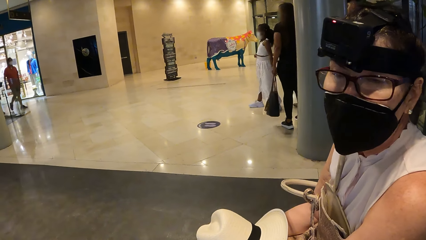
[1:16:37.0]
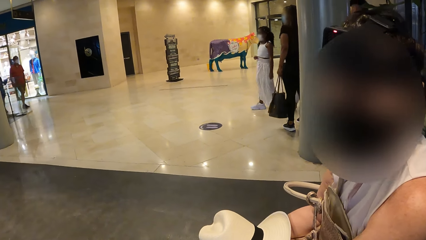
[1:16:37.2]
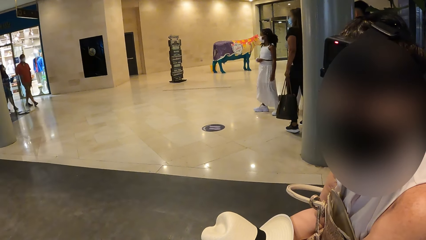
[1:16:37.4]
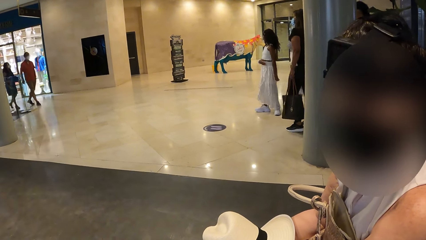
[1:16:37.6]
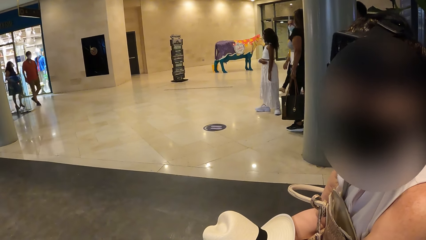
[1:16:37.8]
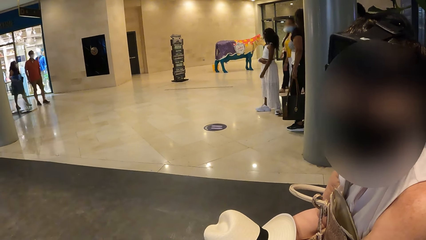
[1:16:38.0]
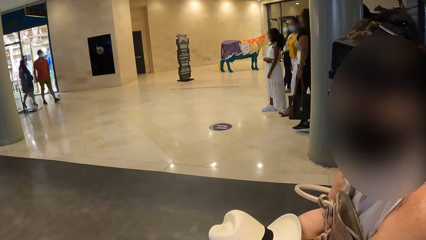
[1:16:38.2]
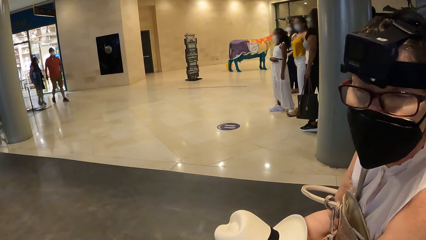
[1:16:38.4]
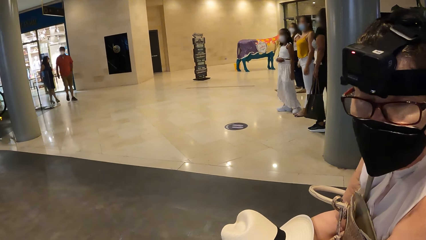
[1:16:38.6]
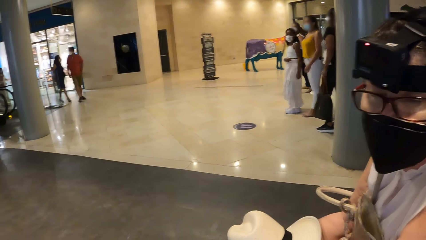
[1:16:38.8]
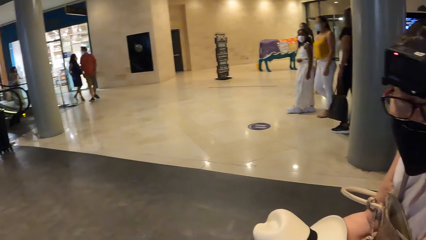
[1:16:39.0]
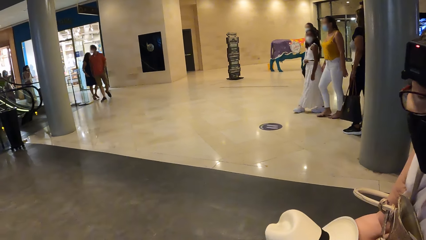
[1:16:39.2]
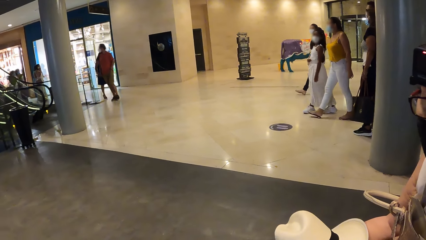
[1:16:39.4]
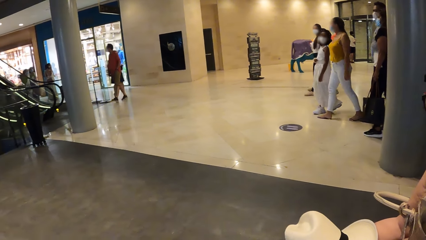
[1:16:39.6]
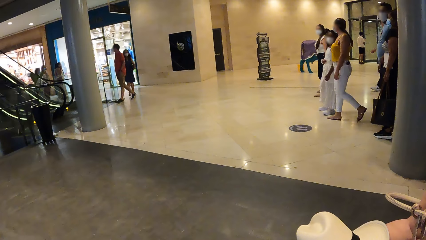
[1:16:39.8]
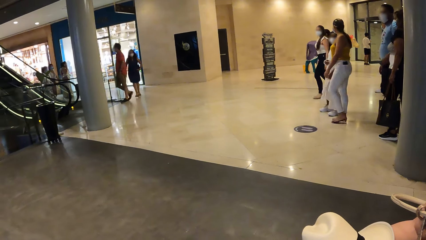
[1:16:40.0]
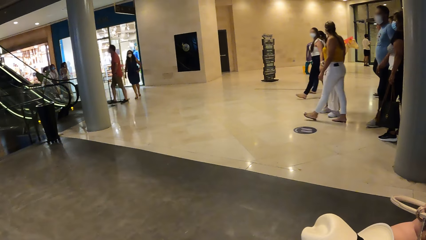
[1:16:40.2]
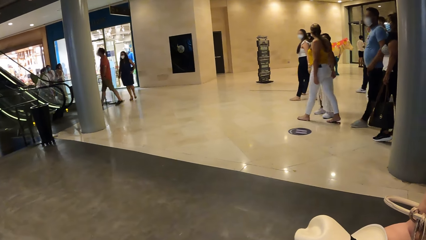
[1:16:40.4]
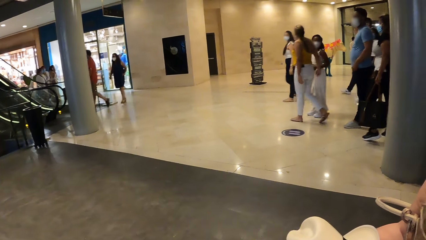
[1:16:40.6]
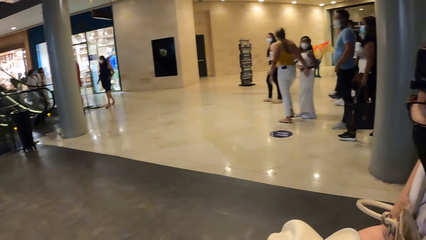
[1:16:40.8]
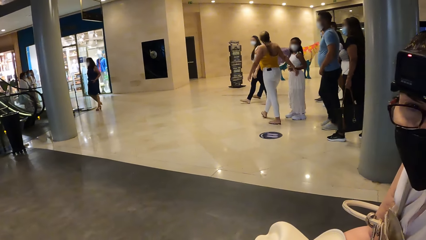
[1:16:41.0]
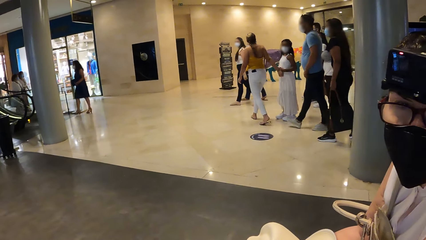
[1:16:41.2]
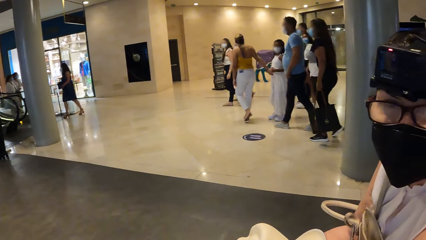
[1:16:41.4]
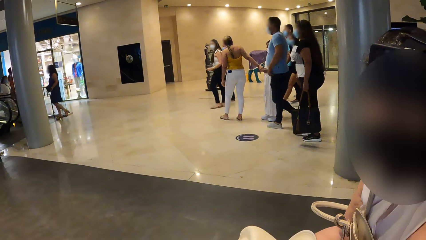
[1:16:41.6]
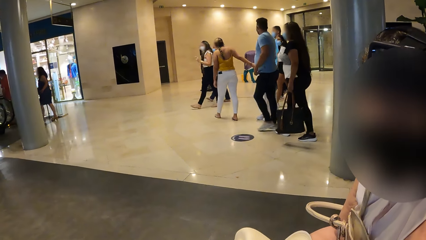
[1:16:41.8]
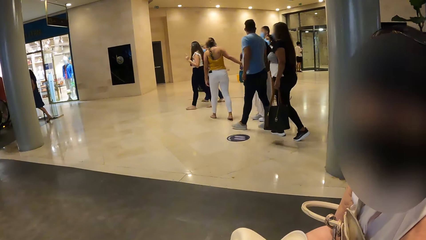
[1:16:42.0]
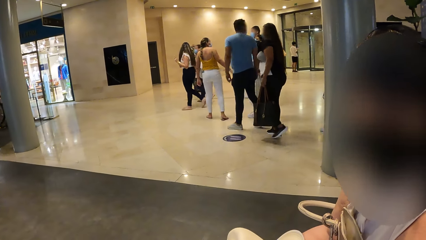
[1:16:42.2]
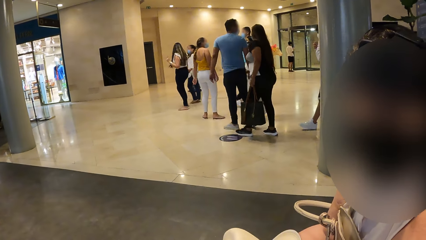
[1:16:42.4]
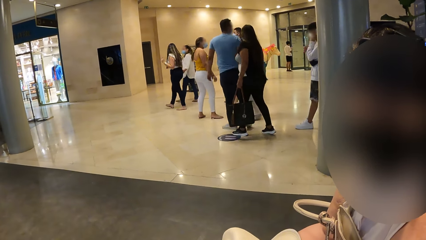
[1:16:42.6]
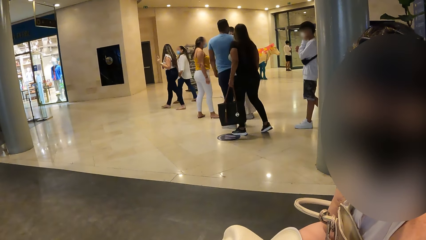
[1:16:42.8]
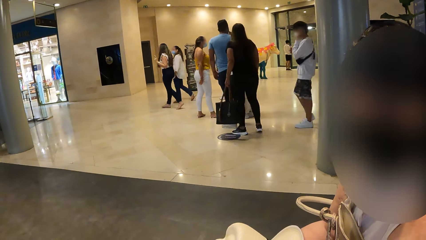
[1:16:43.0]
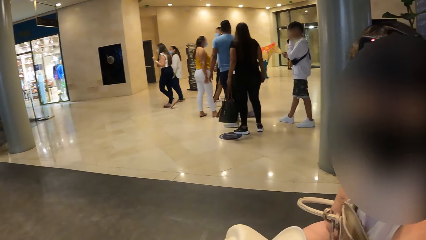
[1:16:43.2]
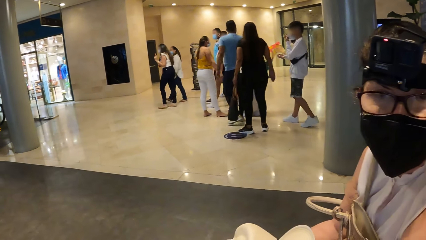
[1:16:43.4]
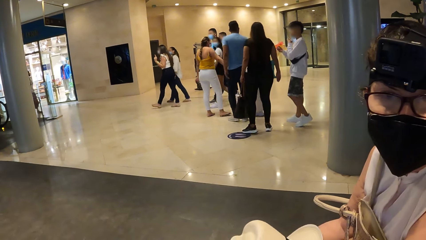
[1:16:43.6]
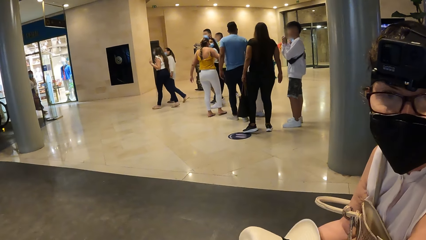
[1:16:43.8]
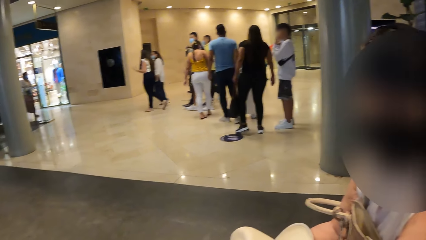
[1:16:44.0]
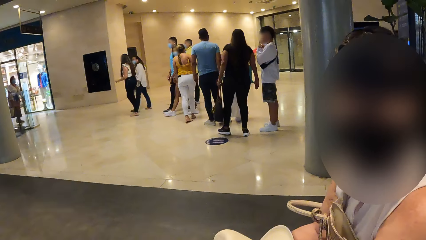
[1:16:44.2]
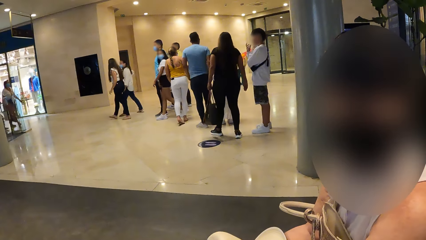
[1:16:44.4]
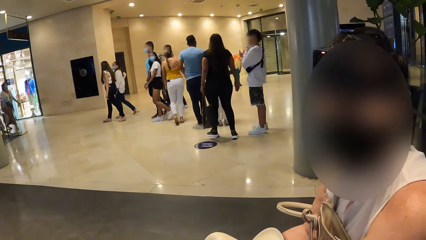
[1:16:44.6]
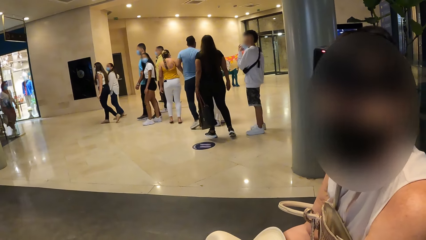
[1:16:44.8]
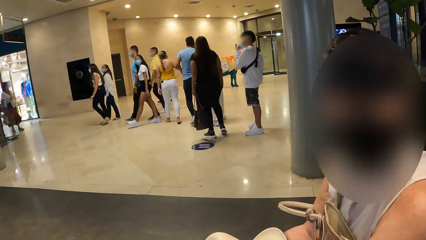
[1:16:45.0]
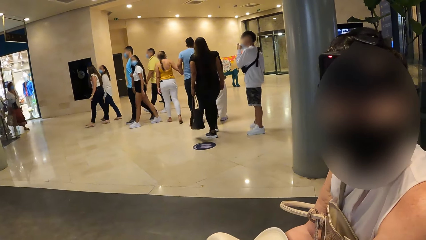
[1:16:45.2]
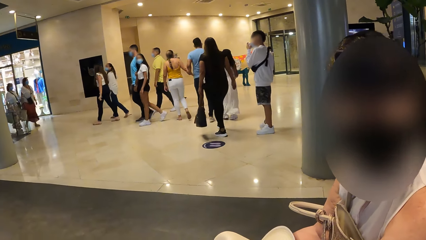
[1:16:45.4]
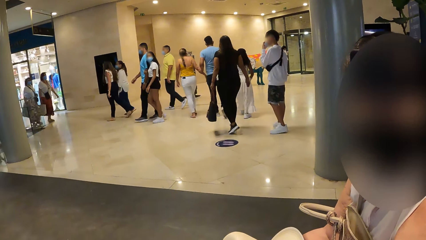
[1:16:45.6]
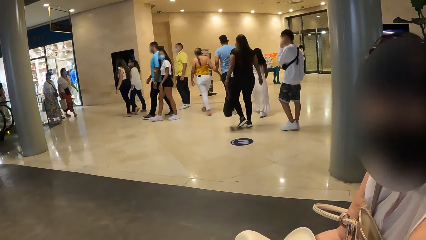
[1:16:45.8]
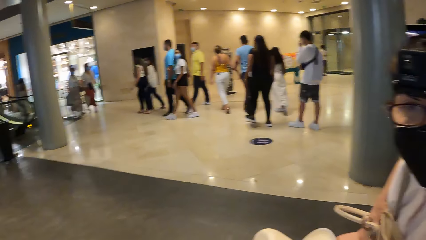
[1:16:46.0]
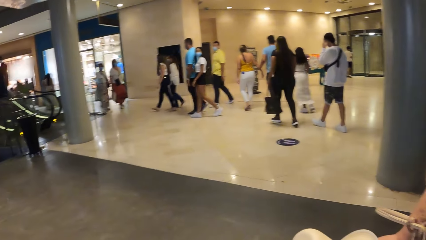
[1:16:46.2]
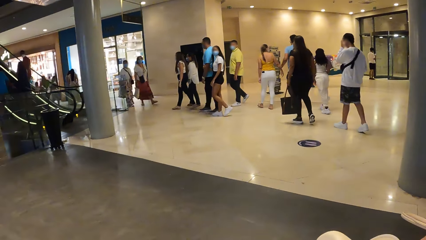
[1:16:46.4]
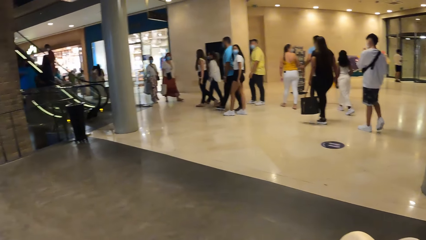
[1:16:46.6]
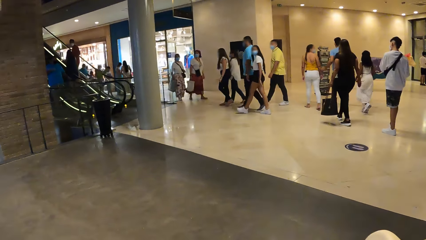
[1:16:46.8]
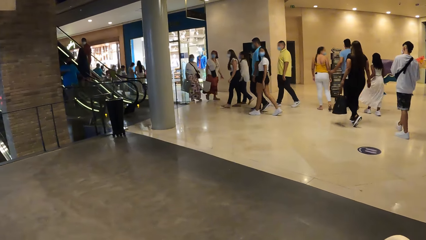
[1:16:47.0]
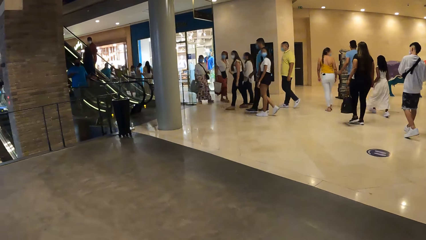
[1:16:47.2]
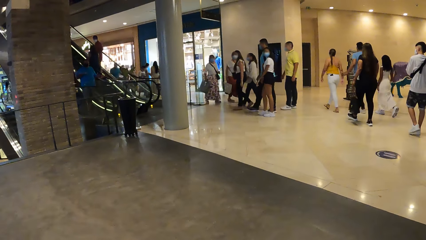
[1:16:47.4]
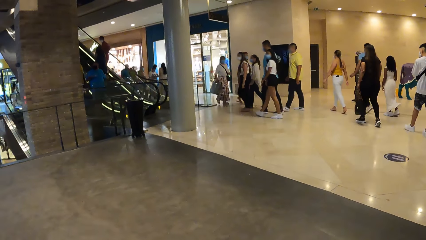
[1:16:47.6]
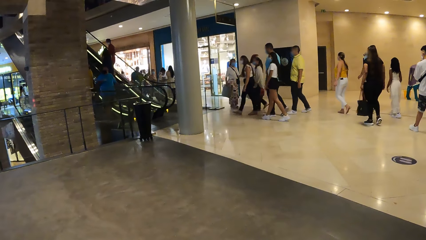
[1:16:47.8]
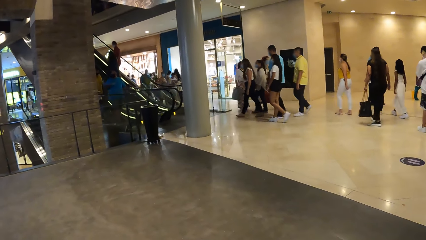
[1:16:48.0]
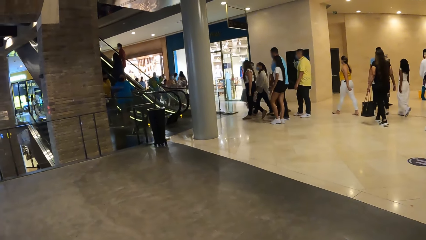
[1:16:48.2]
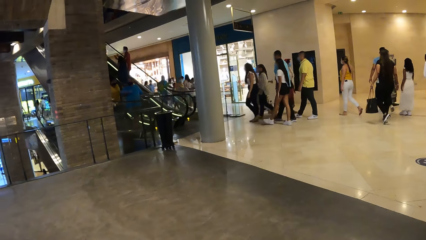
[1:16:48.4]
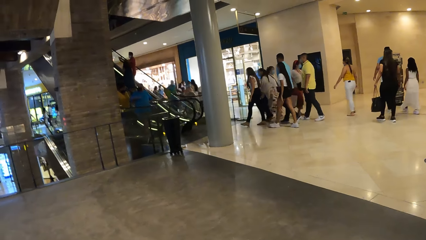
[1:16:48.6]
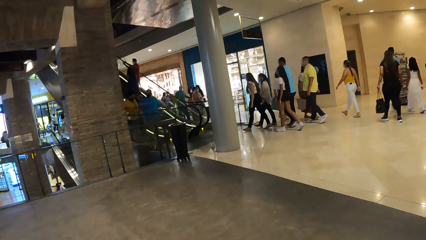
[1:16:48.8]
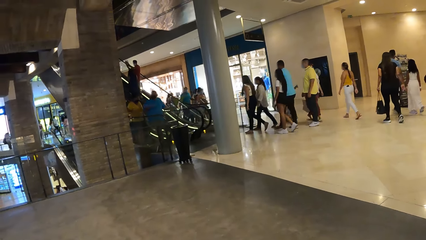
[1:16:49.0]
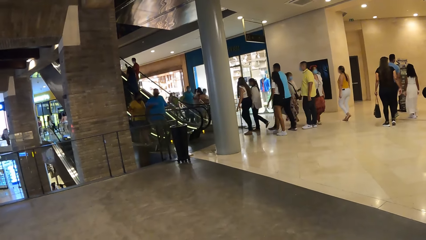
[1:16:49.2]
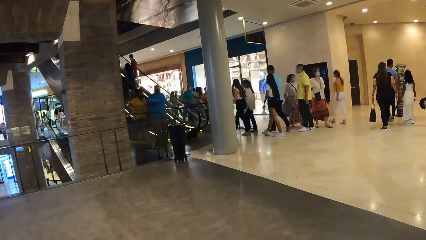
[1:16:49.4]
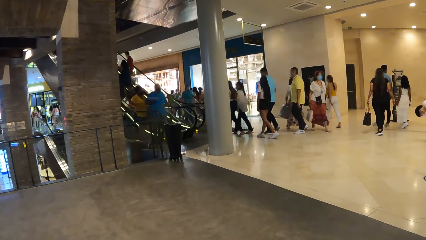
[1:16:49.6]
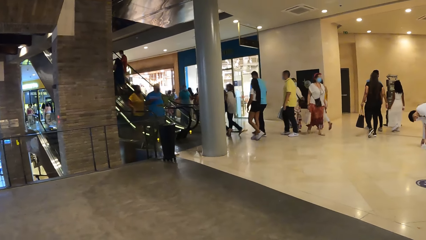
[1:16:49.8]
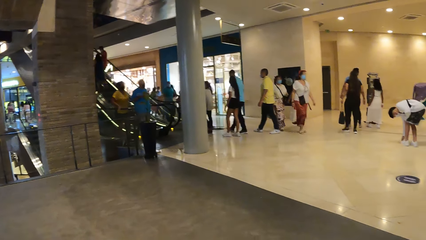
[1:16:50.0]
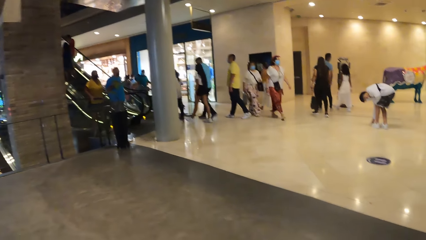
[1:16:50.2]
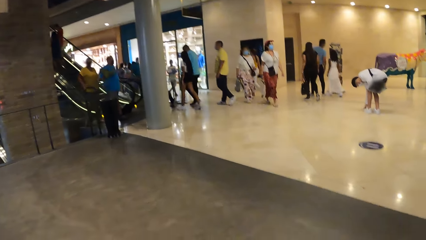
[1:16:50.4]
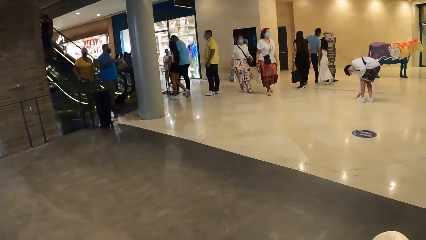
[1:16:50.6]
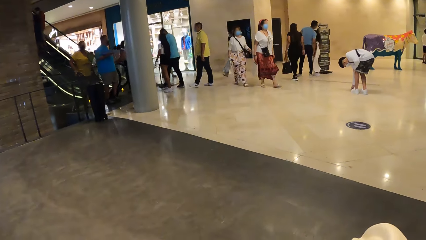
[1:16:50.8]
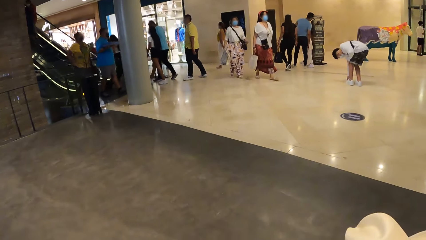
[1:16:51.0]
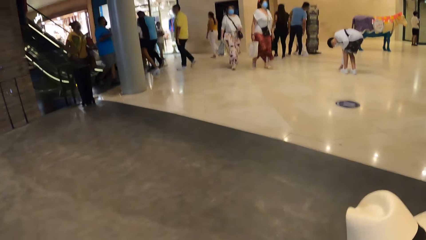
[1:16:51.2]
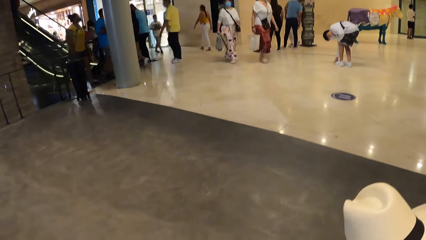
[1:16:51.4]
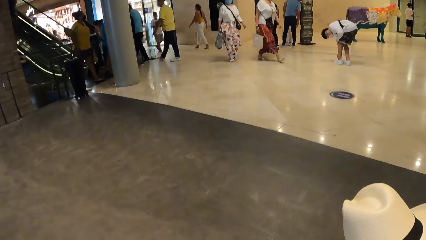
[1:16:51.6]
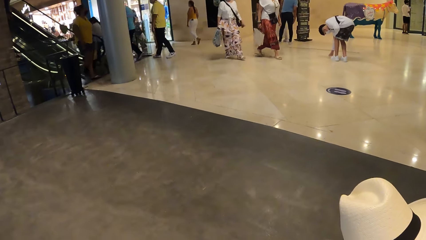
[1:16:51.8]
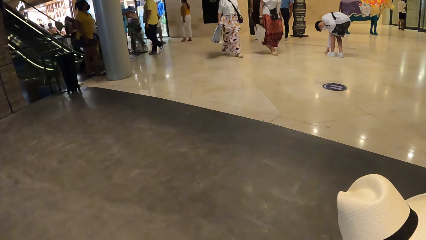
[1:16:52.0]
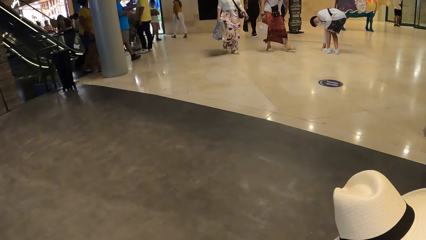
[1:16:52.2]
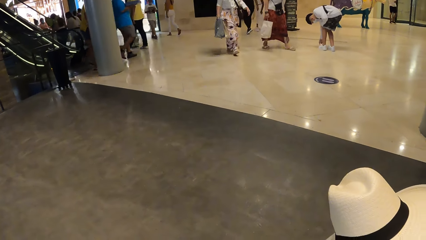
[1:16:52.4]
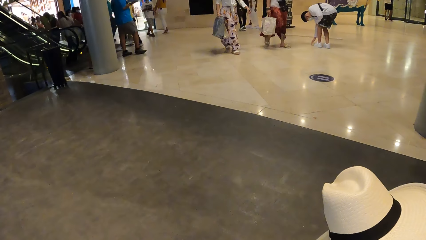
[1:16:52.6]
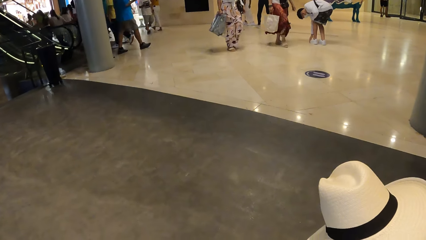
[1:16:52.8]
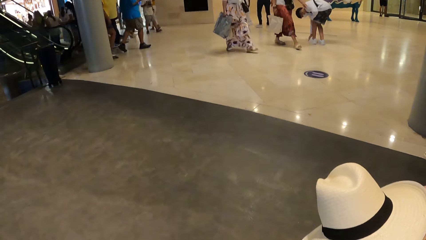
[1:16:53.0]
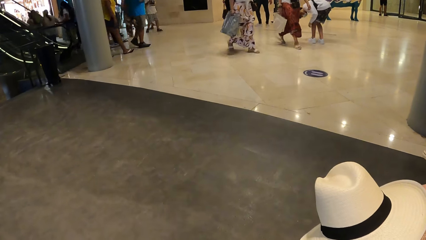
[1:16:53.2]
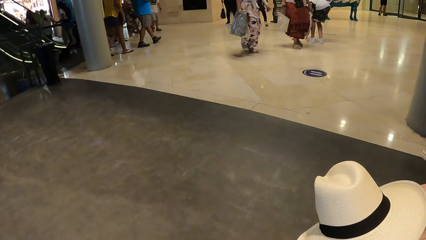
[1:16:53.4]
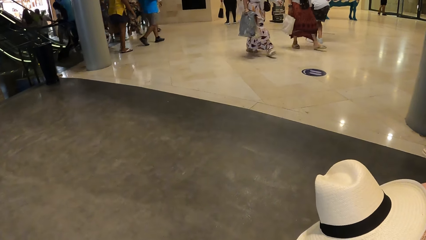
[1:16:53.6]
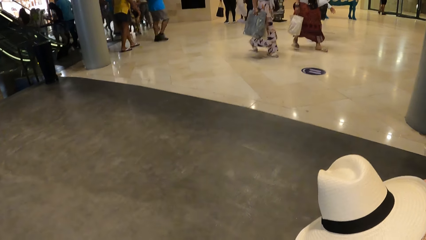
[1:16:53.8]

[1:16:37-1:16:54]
The camera wearer looks around. The woman moves a head. The camera wearer stares at the compound. They look around in the museum.
